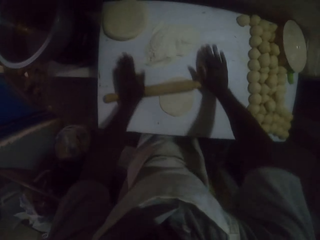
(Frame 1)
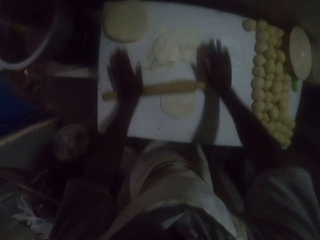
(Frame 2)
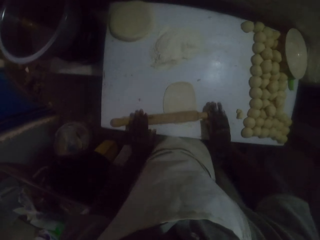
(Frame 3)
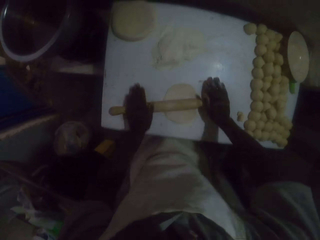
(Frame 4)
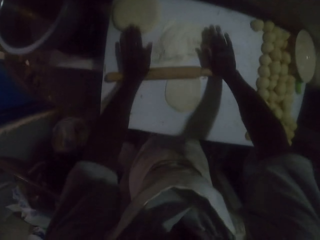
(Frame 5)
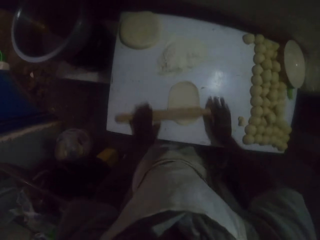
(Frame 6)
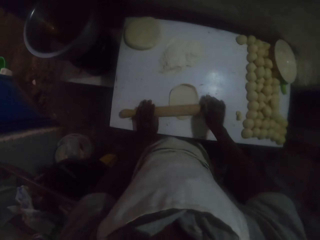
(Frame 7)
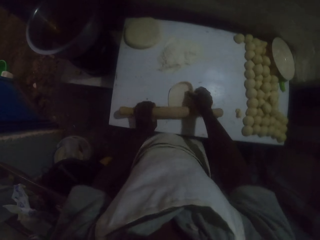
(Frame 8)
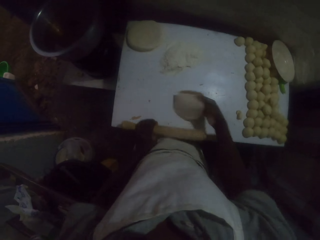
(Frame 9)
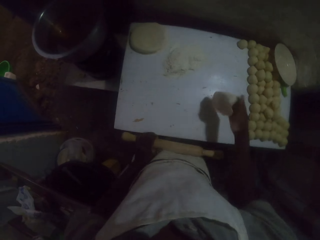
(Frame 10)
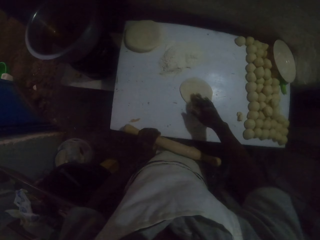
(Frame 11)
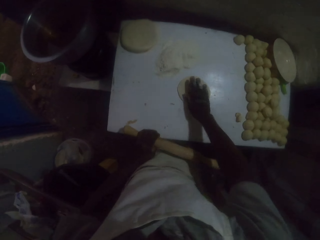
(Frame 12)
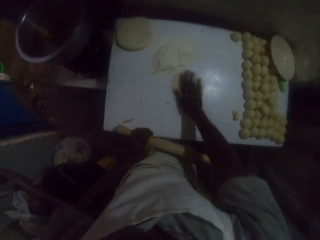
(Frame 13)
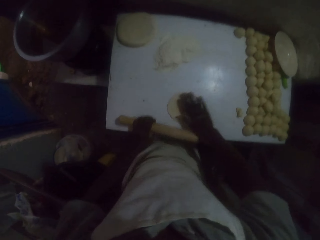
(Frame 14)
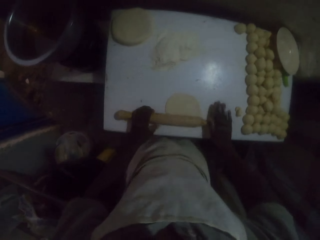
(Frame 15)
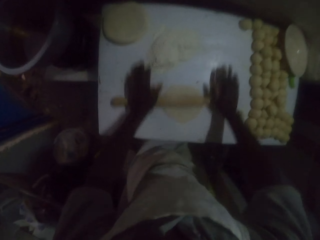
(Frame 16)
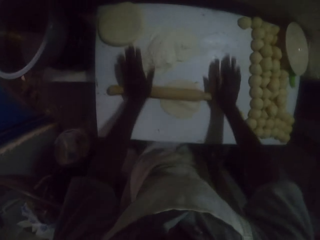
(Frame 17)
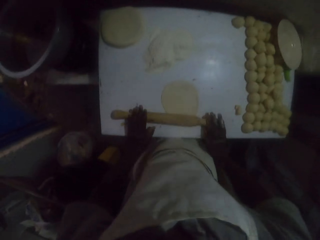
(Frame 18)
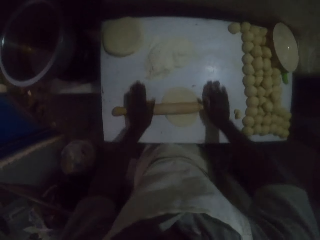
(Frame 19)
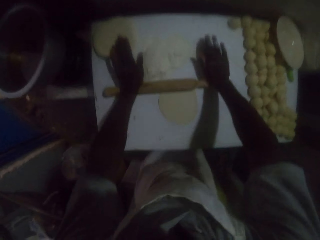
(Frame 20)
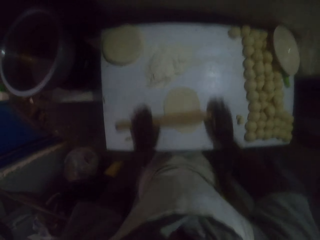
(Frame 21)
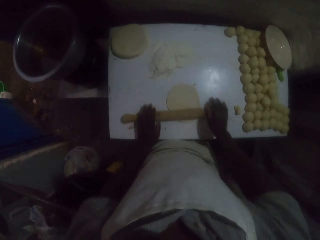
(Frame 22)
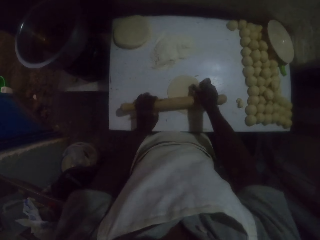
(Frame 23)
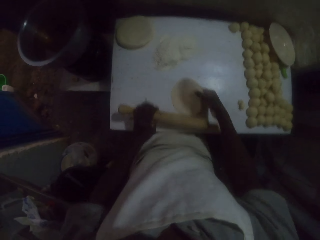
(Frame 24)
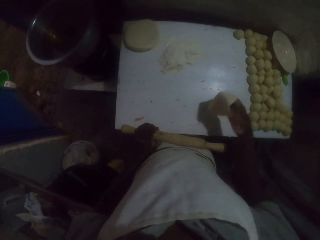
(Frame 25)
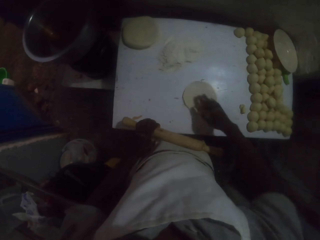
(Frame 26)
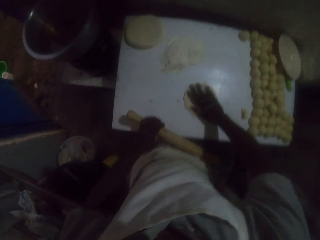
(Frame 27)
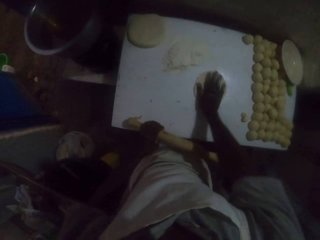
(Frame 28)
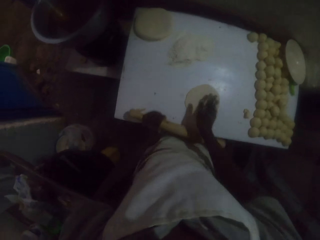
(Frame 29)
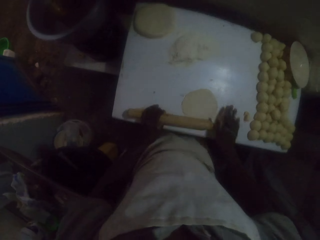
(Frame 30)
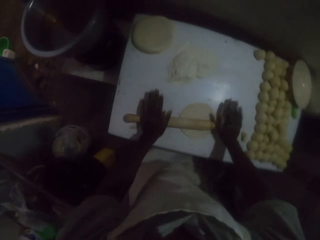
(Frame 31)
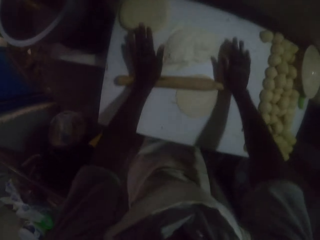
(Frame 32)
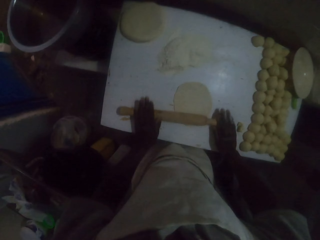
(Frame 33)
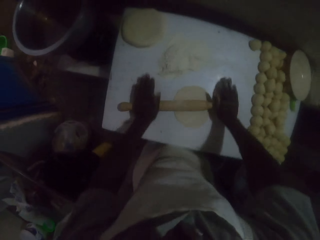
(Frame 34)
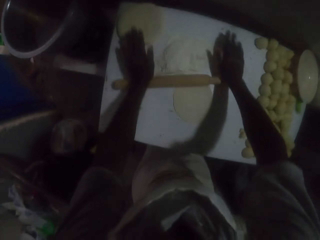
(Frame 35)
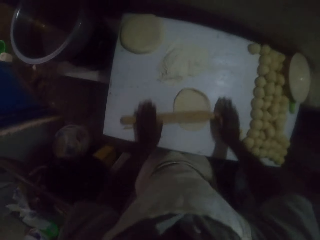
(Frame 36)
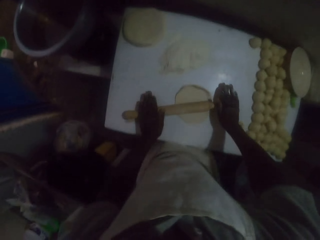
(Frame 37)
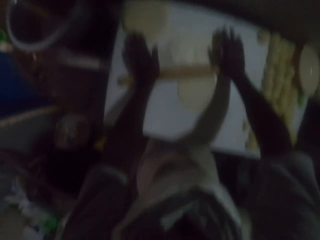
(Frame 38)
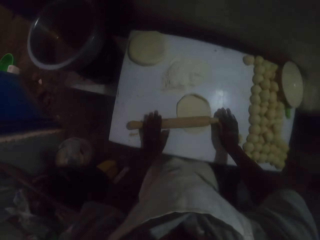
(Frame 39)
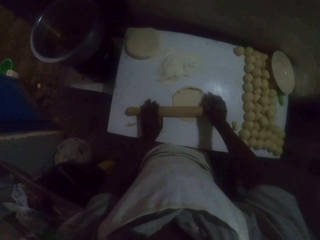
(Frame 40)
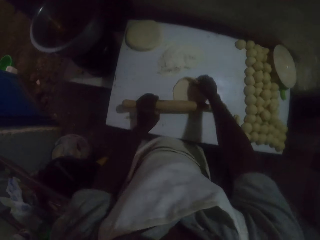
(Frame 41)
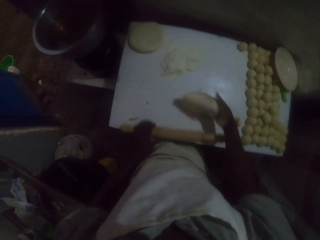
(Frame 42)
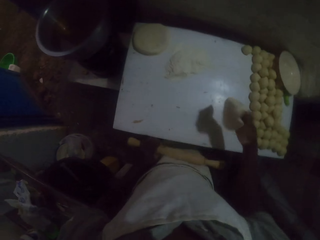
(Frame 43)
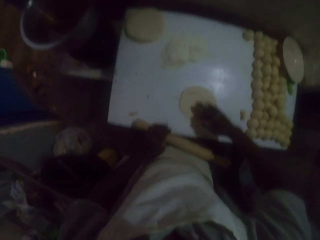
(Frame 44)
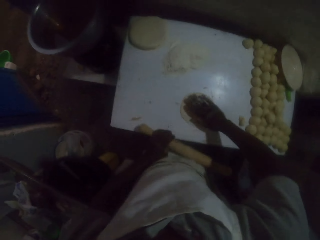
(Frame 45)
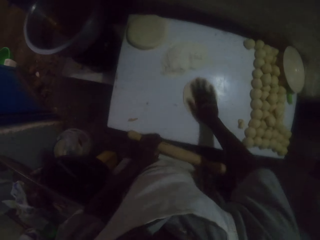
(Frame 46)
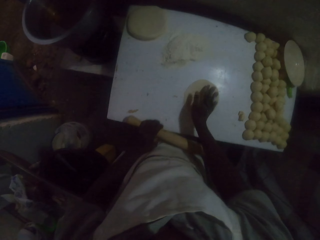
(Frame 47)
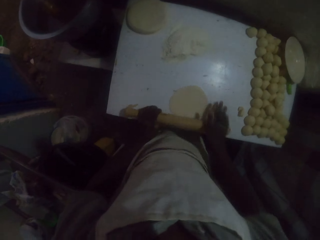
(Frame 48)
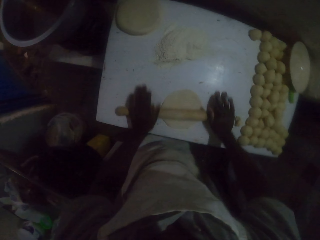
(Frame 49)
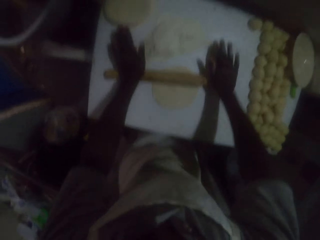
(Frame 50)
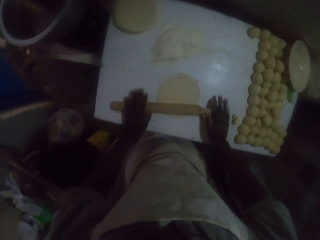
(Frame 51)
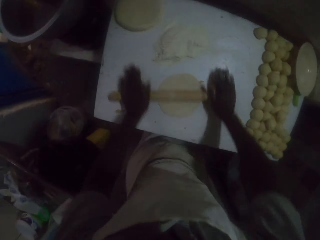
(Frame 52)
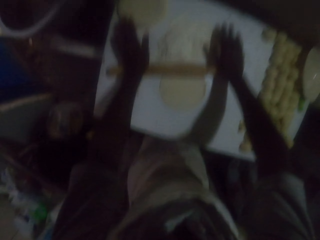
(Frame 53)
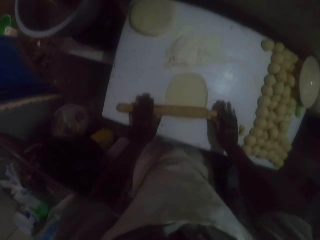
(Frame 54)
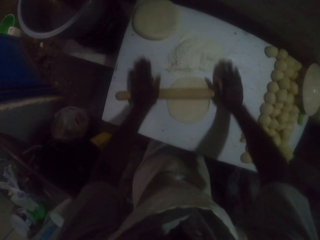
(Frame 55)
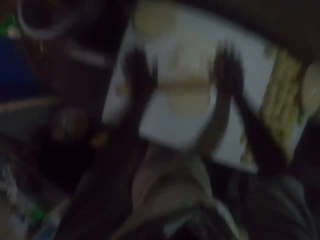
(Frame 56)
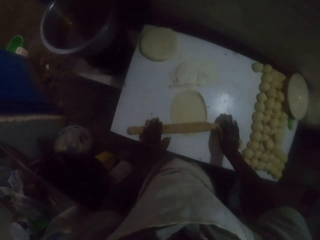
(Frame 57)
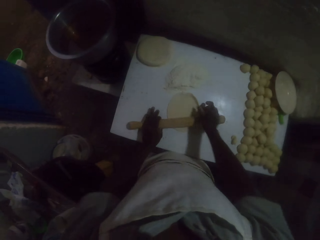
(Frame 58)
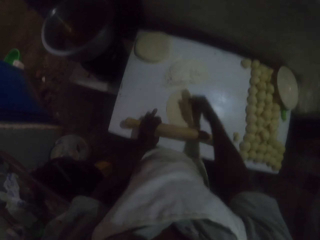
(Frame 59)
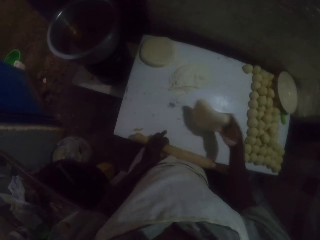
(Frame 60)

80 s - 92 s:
The camera wearer rolls the dough with the rolling pin. They pick the dough on the table with the right hand. They roll the dough with the rolling pin. They turn the dough with the right hand. They roll the dough with the rolling pin. They pick the dough on the table with the right hand. They roll the dough with the rolling pin.

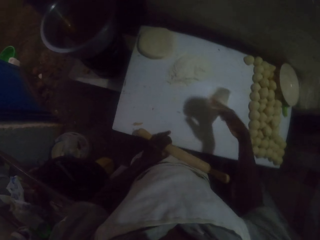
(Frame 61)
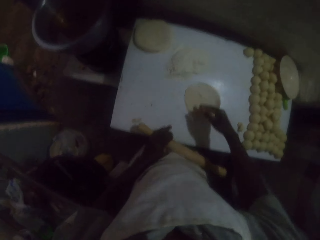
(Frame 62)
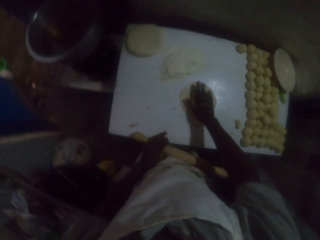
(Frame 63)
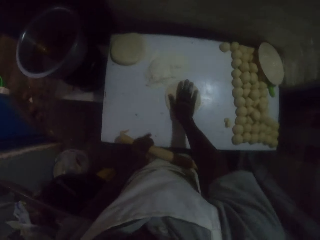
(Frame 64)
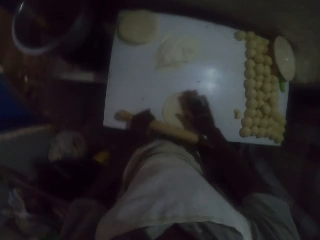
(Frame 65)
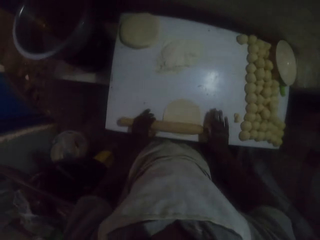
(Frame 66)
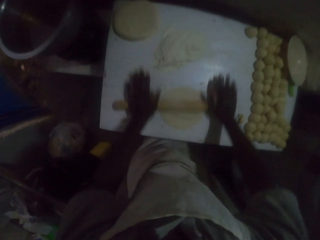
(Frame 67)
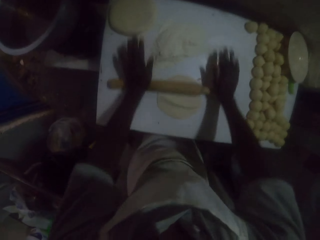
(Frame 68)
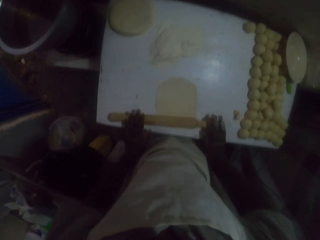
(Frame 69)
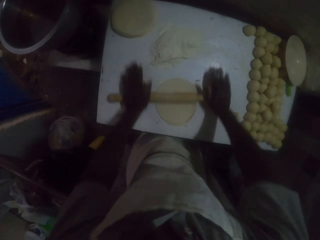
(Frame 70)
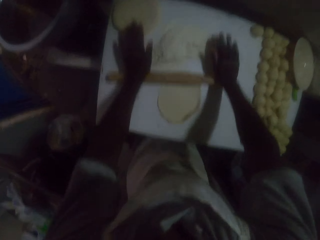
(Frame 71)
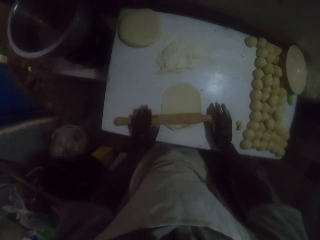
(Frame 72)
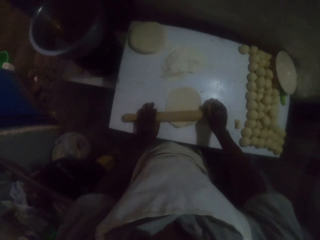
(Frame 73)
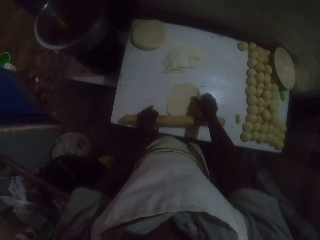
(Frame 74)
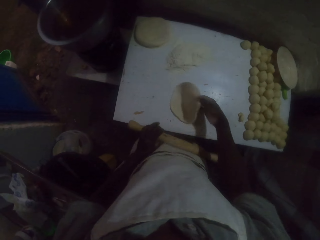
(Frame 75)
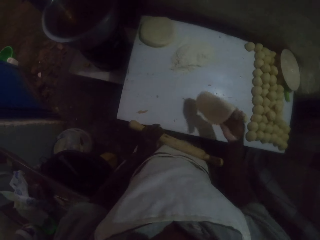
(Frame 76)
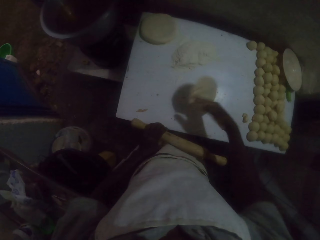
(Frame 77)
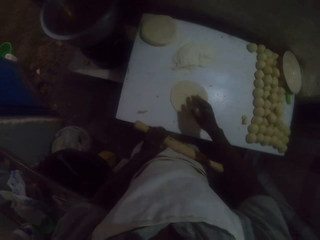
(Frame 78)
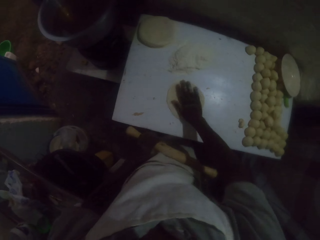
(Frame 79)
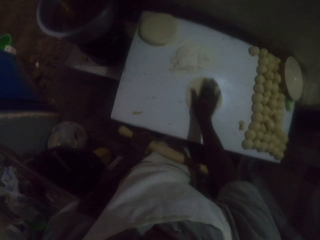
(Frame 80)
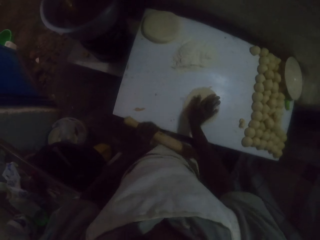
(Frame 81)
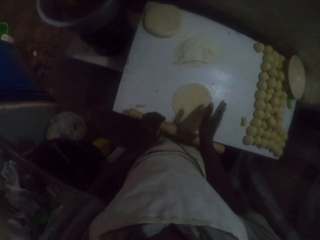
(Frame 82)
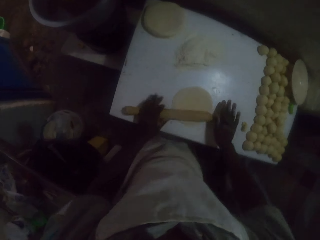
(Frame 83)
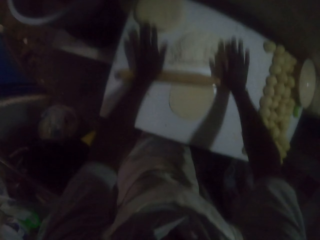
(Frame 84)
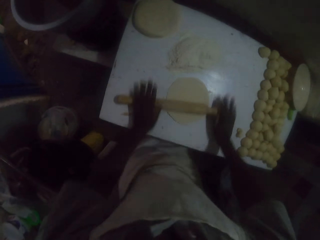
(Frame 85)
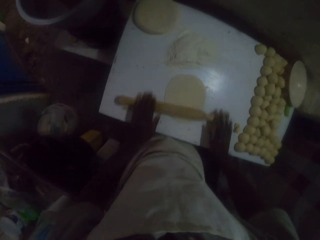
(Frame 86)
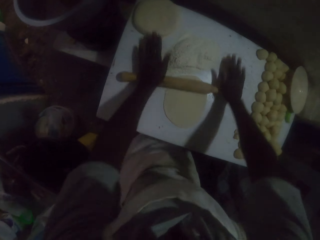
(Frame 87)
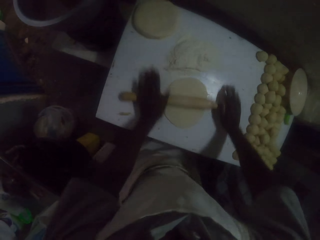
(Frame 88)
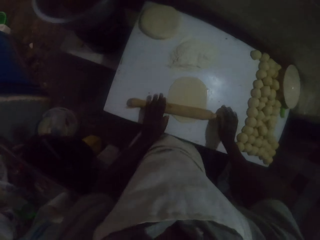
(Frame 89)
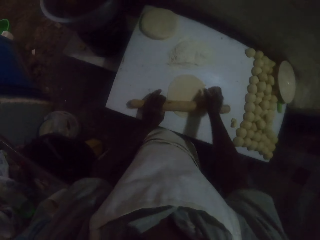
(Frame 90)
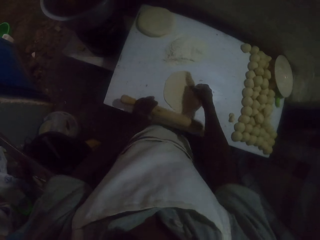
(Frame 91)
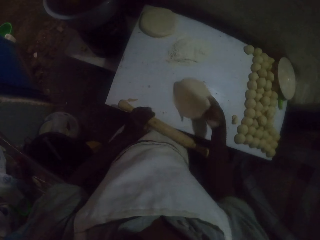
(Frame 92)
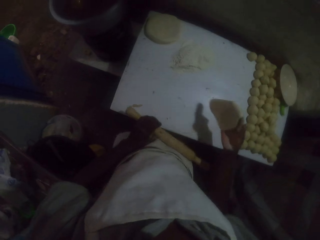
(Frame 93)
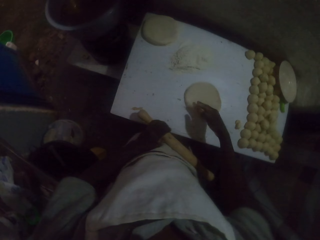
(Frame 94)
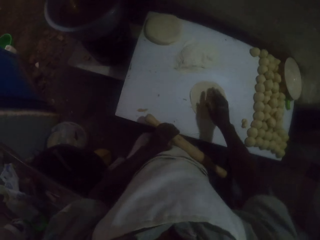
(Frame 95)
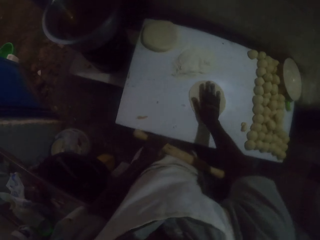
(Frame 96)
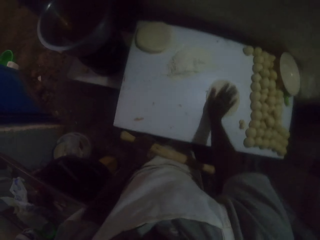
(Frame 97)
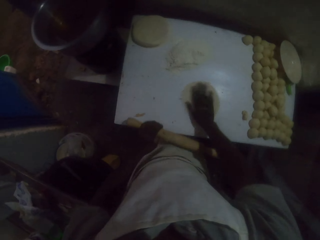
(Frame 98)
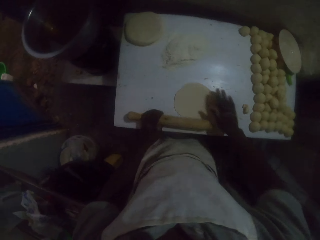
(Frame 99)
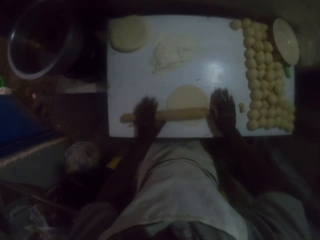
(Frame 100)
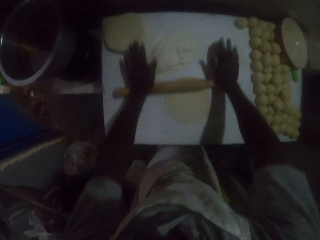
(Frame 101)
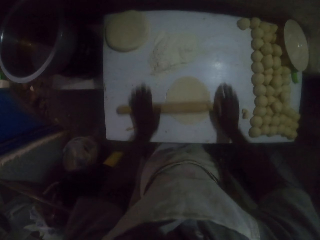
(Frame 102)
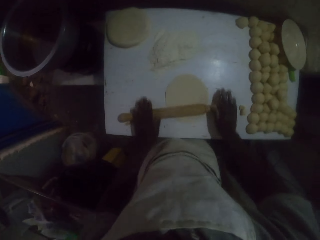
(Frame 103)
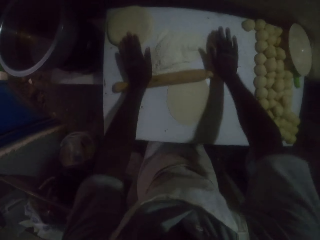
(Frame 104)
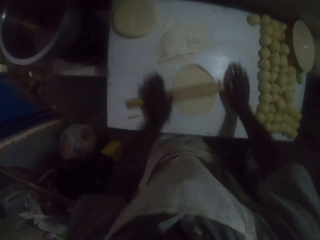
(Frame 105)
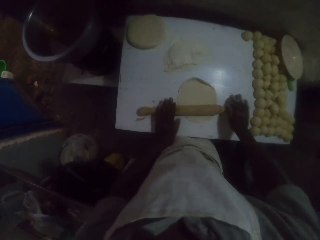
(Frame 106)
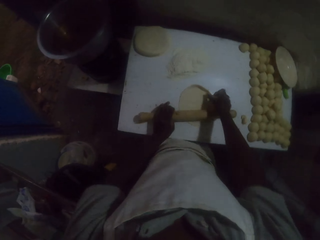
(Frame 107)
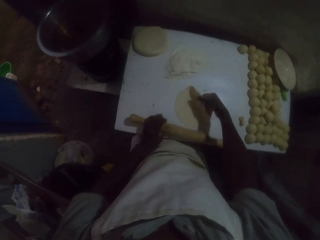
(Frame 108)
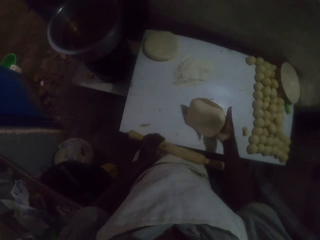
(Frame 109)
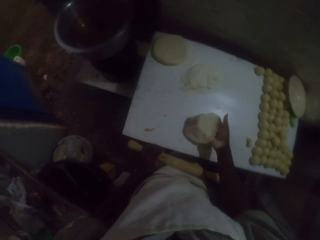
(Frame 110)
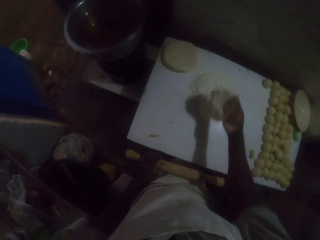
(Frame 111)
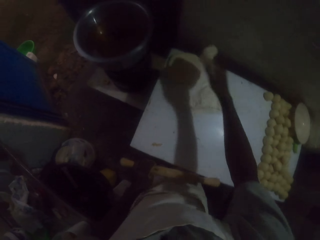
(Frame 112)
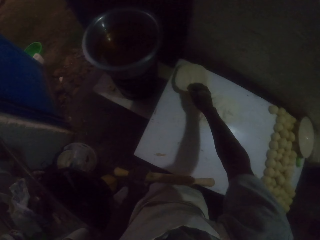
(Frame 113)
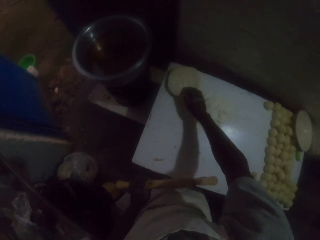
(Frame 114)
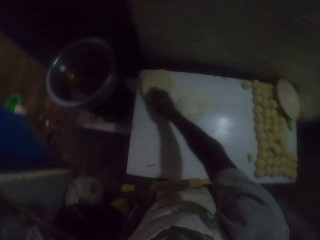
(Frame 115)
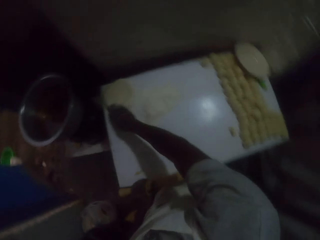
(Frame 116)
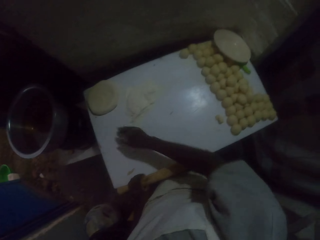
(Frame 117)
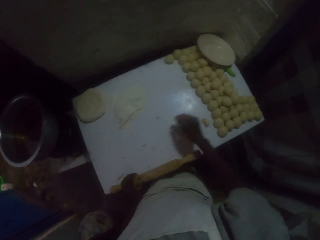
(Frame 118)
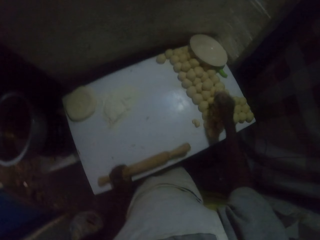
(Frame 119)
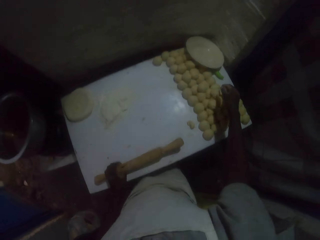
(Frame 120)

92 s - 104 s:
The camera wearer turns the dough with the right hand. They roll the dough with the rolling pin. They turn the dough with the right hand. They roll the dough with the rolling pin. They turn the dough with the right hand. They roll the dough with the rolling pin. They place the rolled dough on others.
